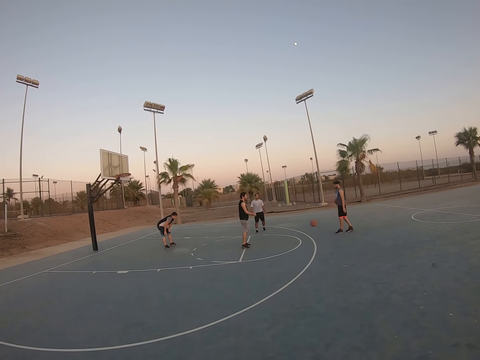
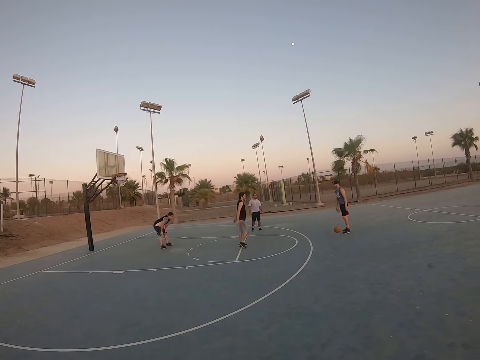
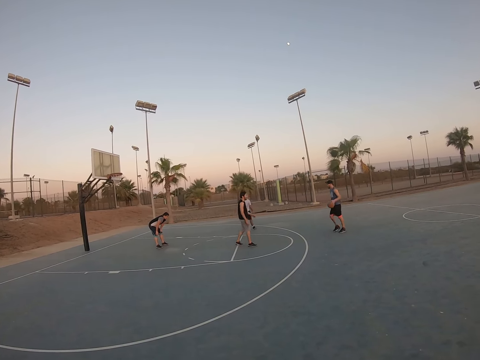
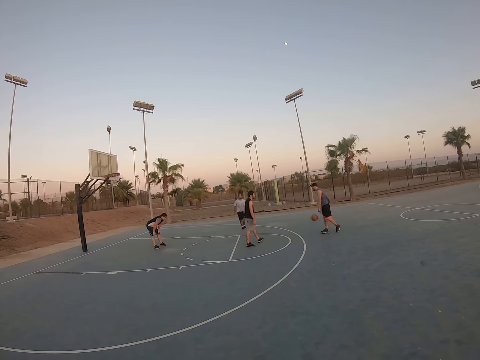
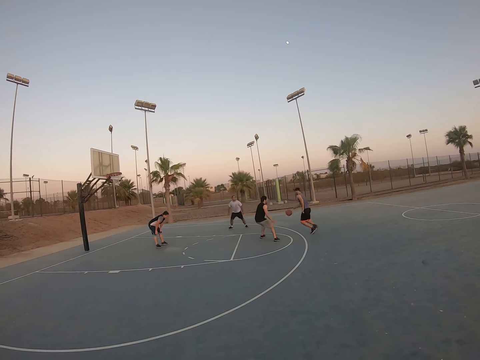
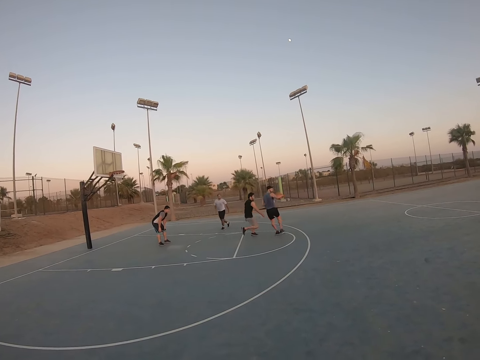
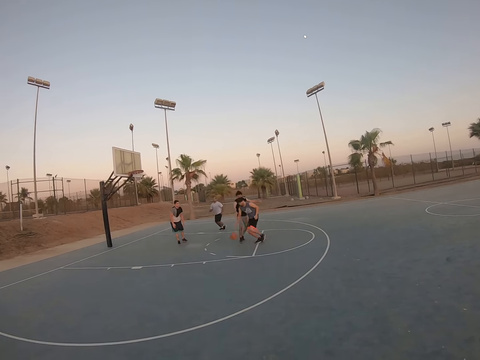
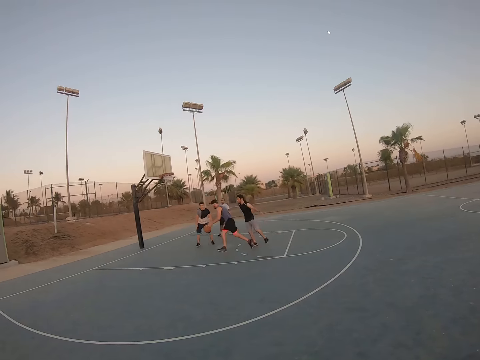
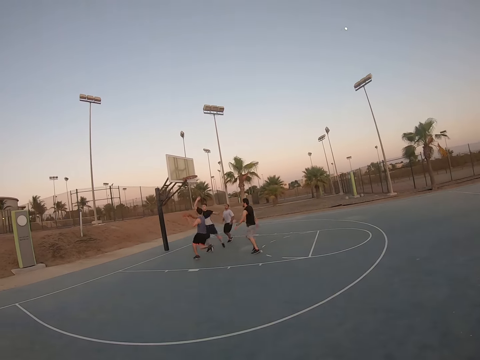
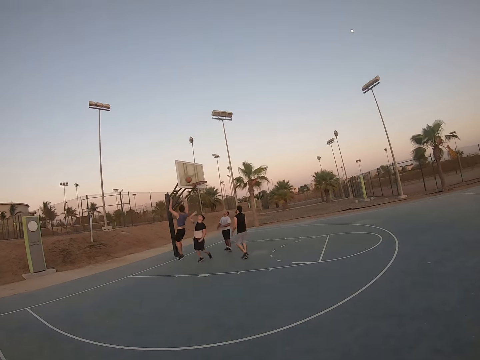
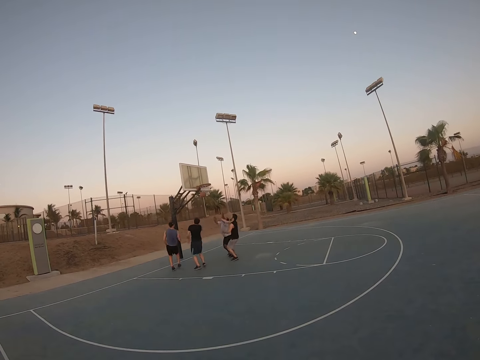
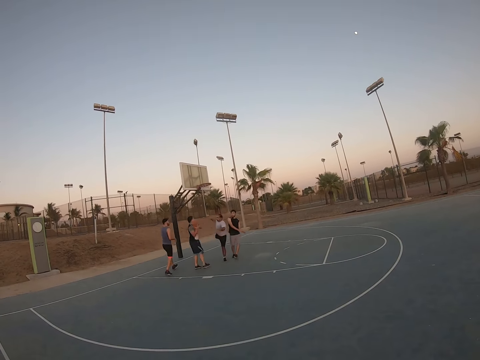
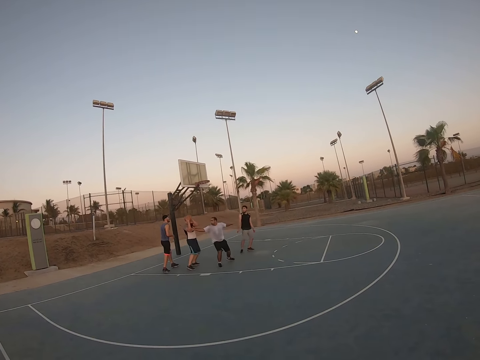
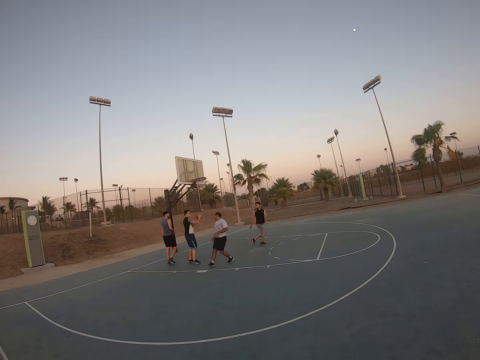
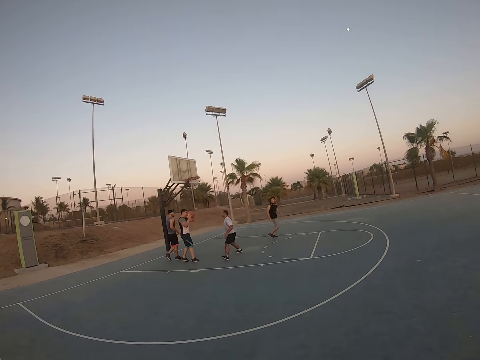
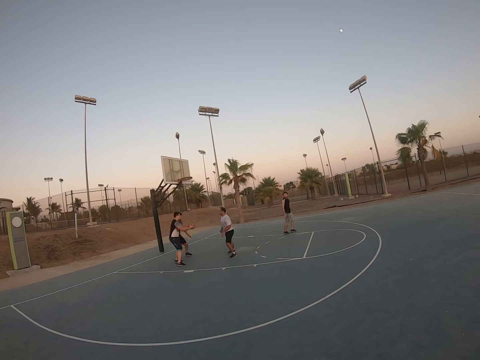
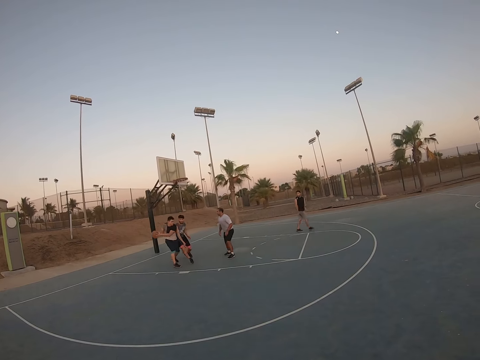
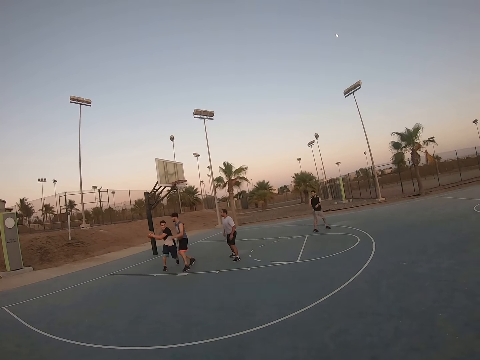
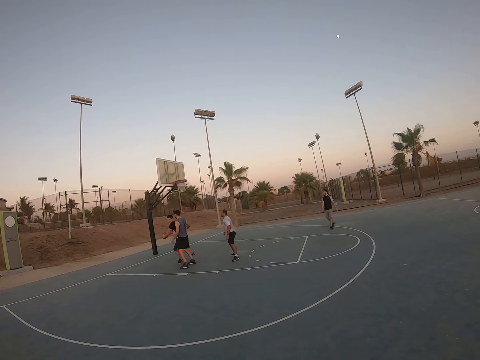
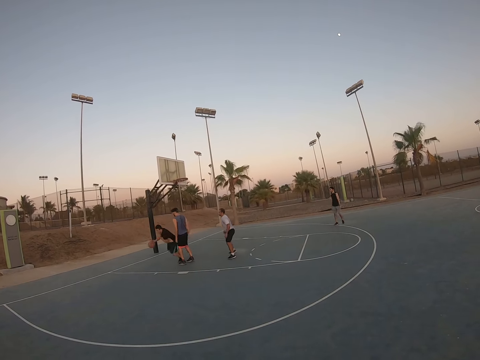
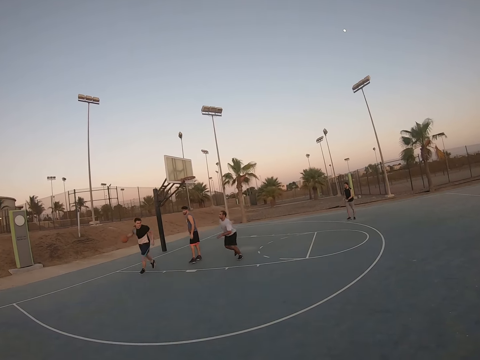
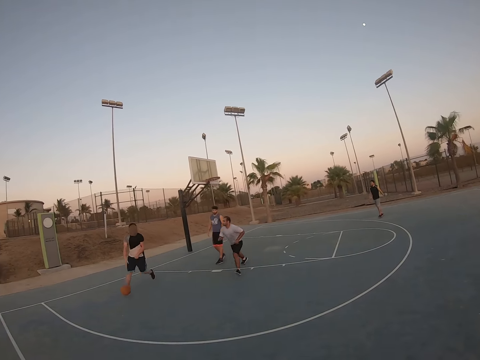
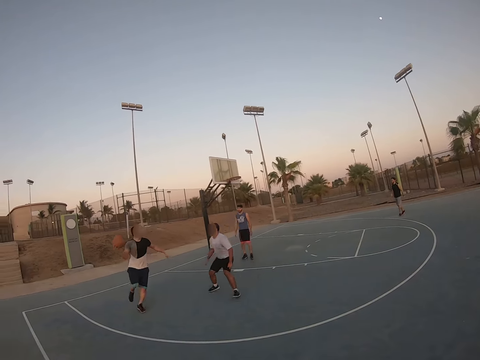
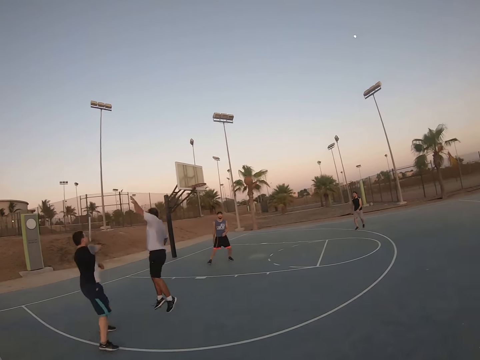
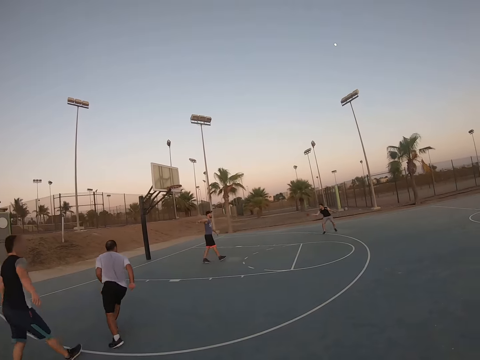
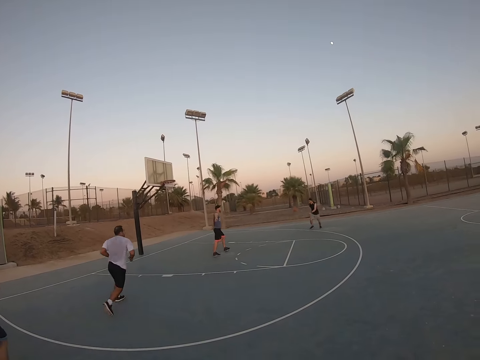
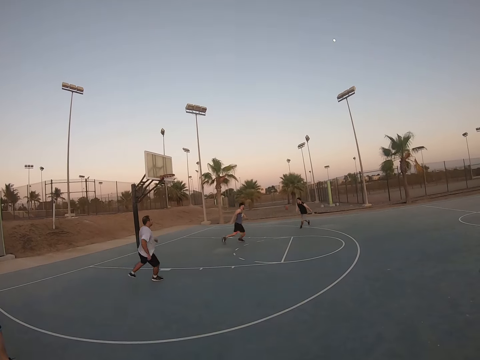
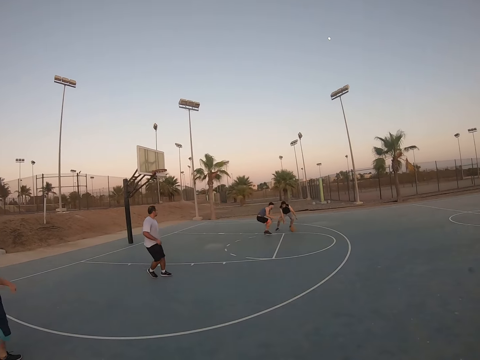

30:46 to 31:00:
A man bounces the ball to another man. The other man bounces the ball and throws the ball to the field goal. A third man catches the ball, bounces the ball, and throws the ball. A fourth man jumps to catch the ball. The first man catches the ball.

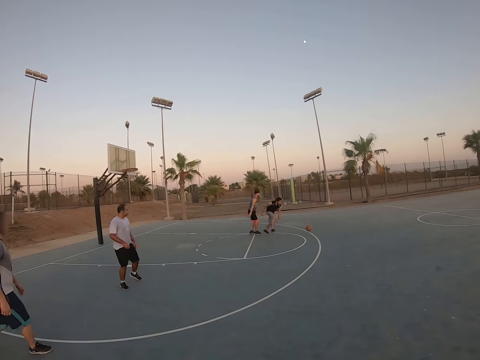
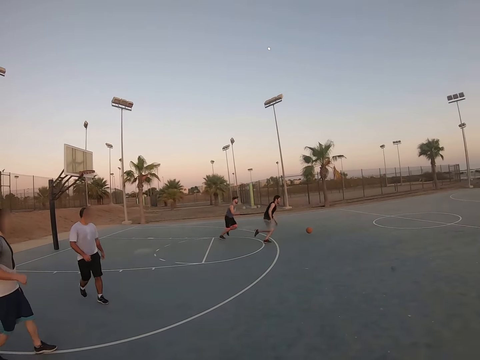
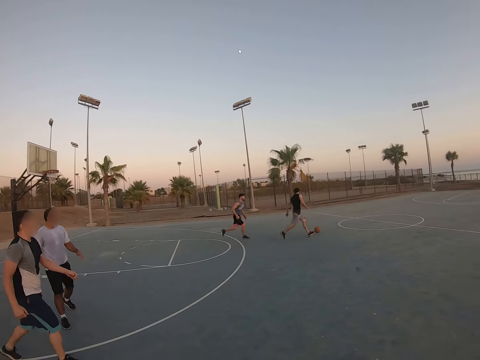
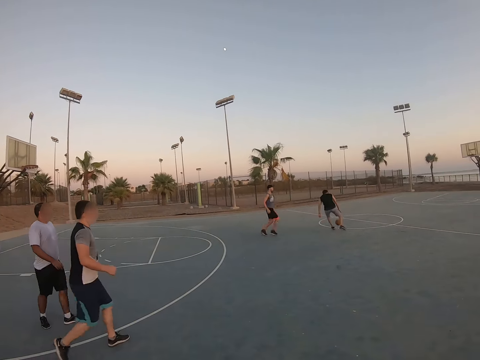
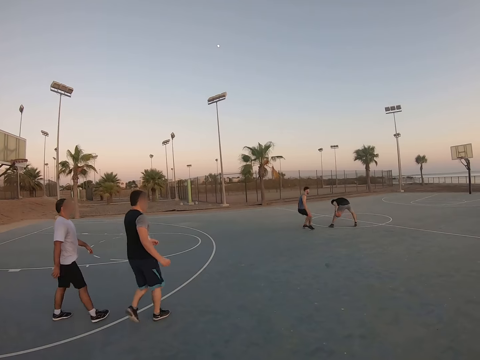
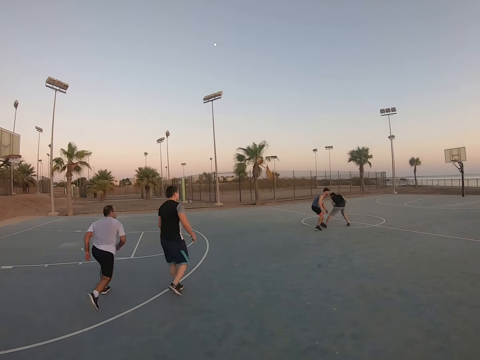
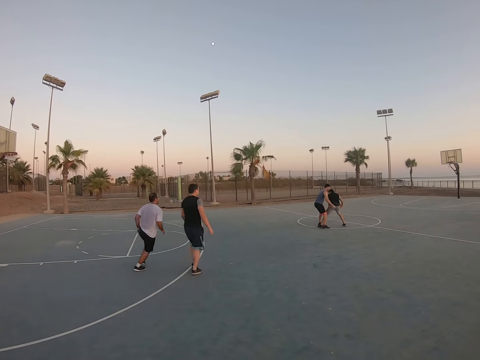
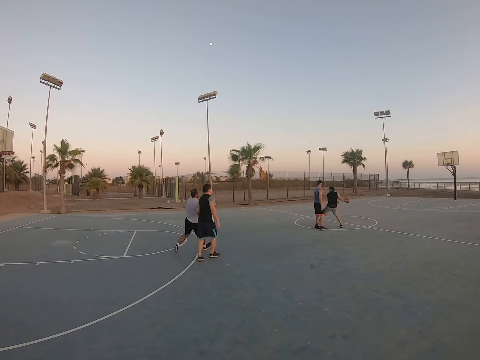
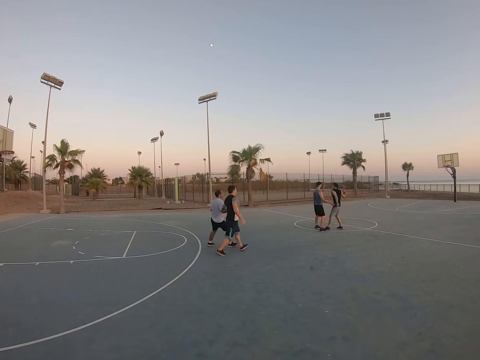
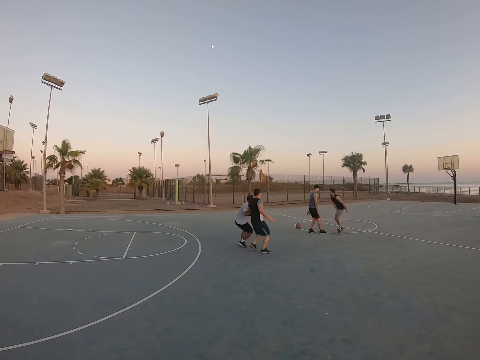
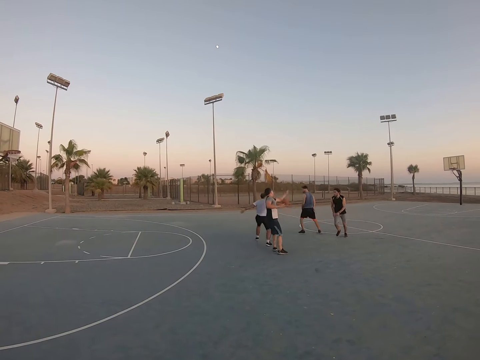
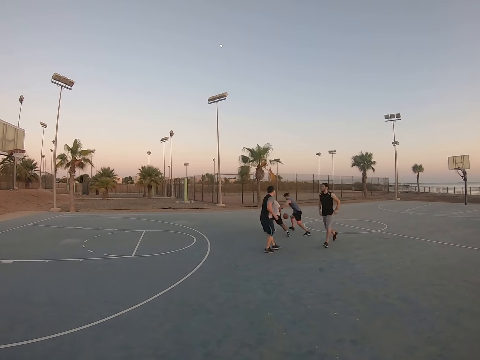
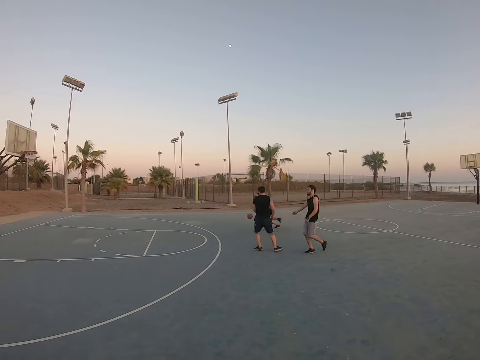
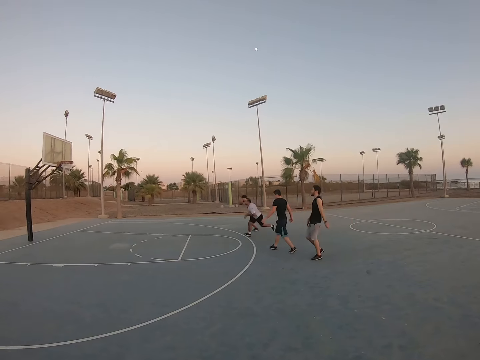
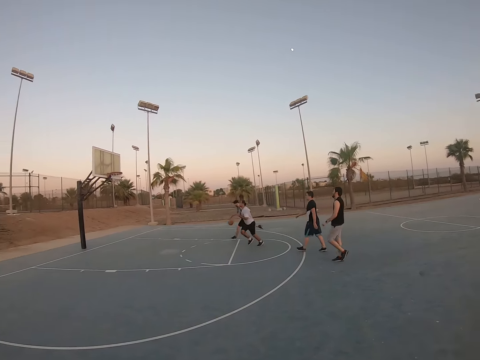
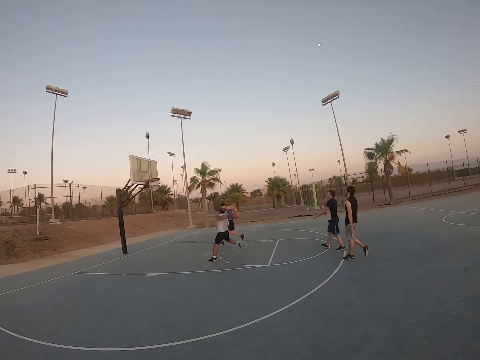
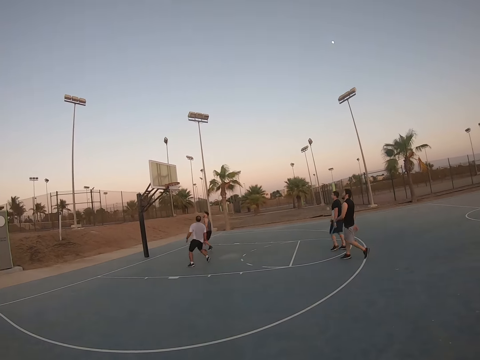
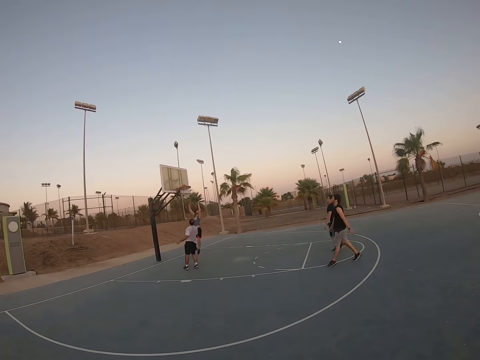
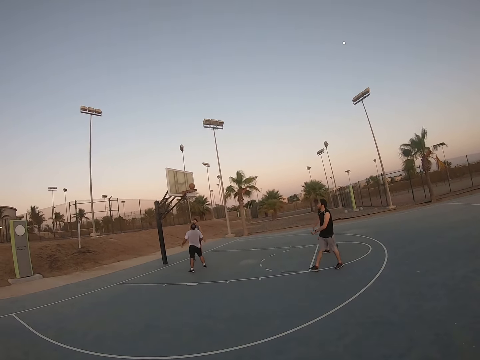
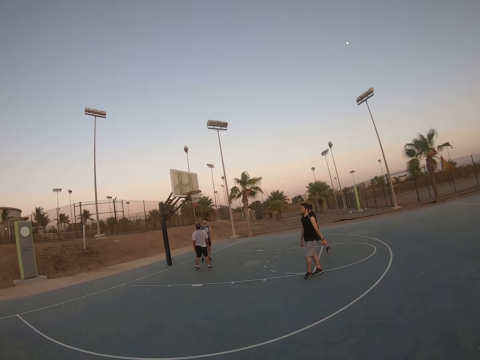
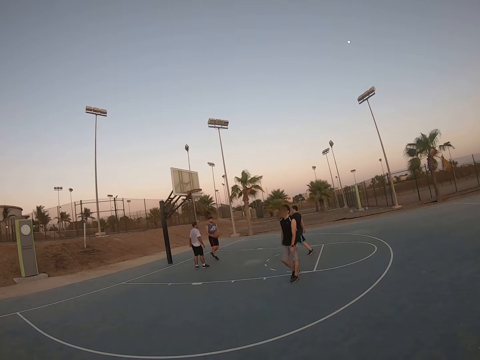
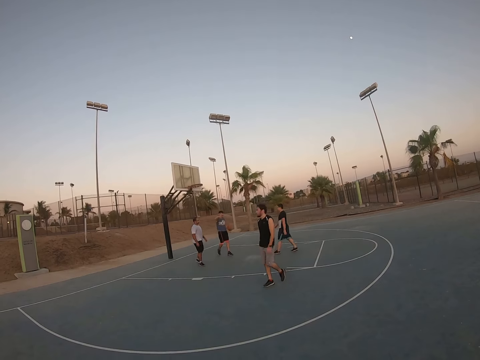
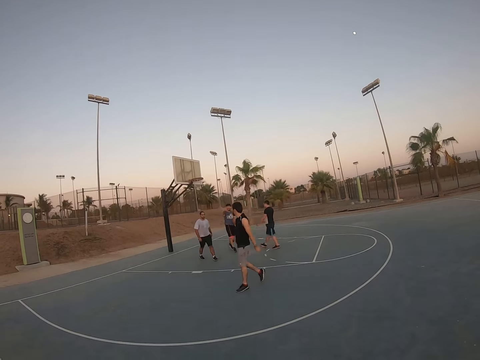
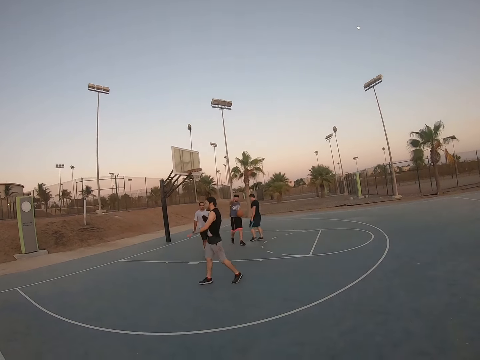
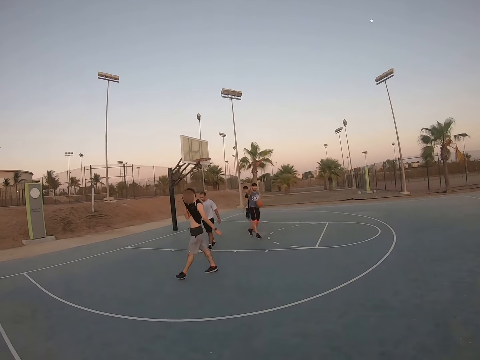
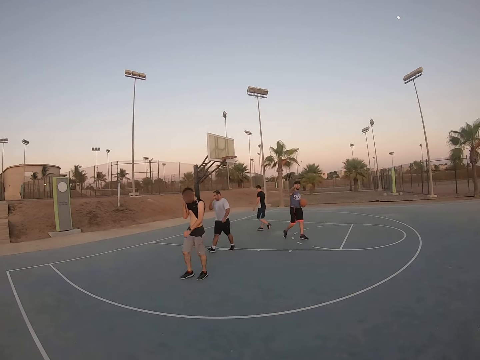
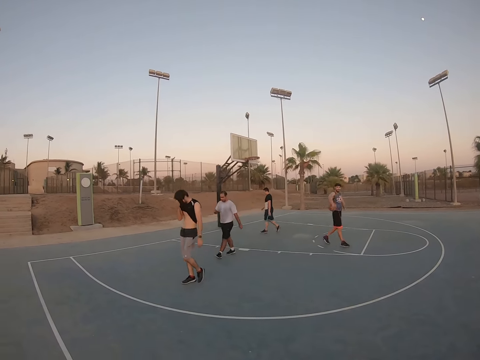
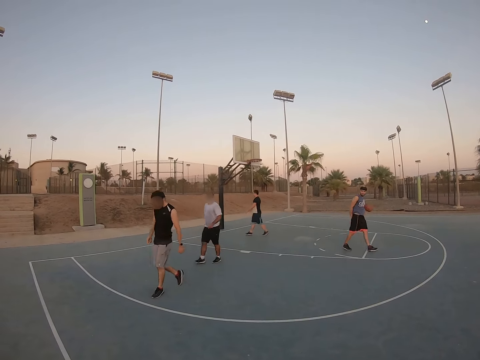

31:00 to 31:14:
A man bounces the ball, runs after the ball, catches the ball, and throws the ball. Another man catches the ball, throws the ball to the field goal, and scores. He catches the ball. The first man wipes his face with his top. The other man walks with the ball.
